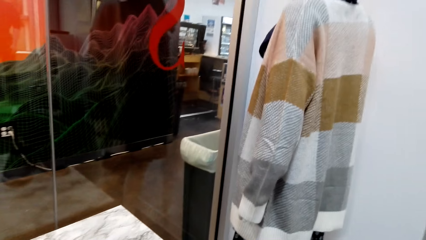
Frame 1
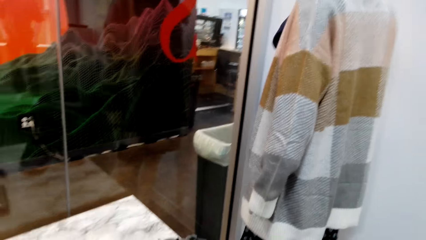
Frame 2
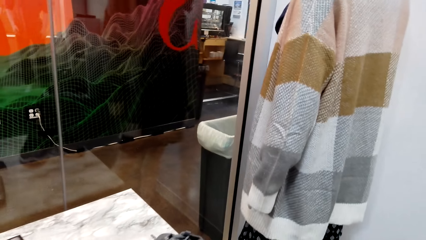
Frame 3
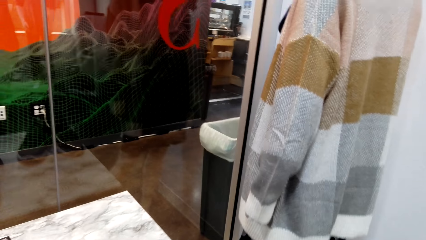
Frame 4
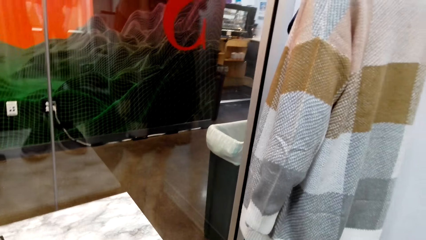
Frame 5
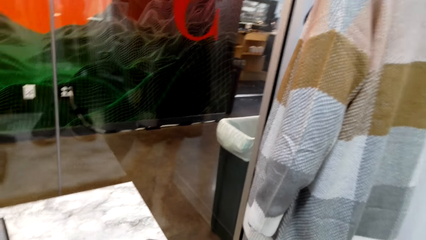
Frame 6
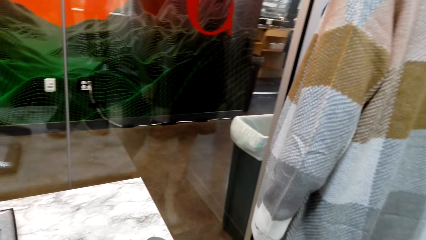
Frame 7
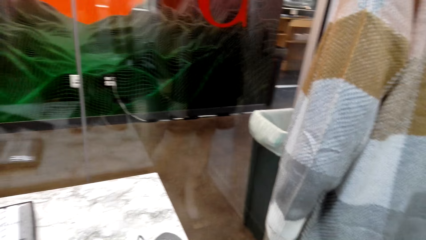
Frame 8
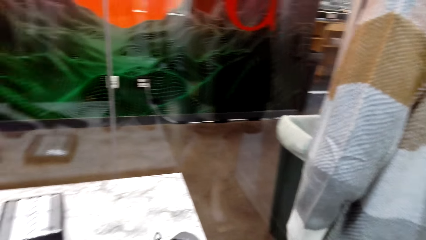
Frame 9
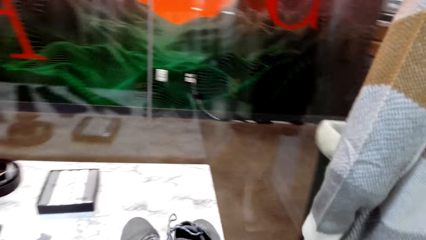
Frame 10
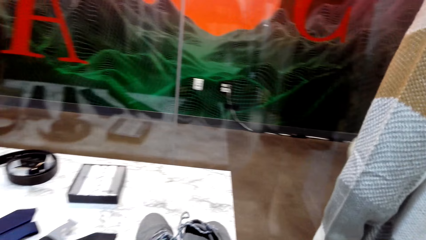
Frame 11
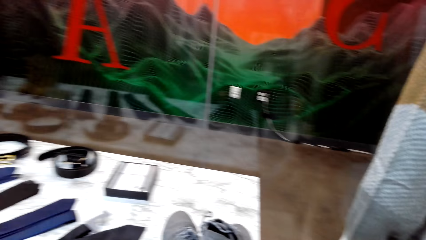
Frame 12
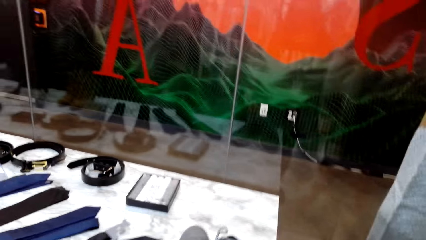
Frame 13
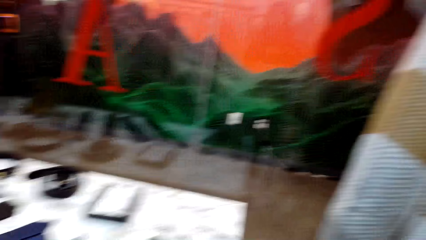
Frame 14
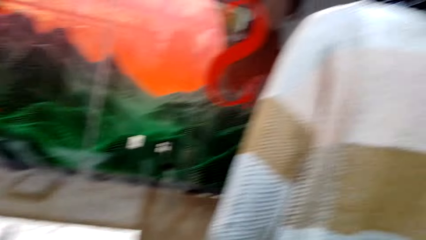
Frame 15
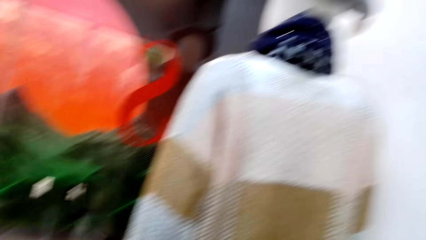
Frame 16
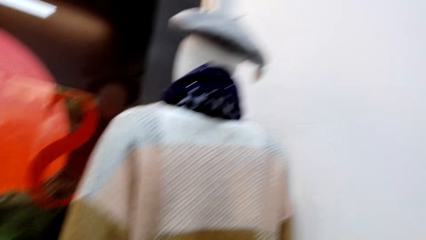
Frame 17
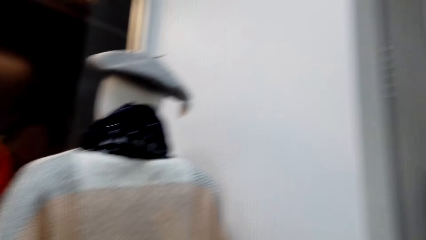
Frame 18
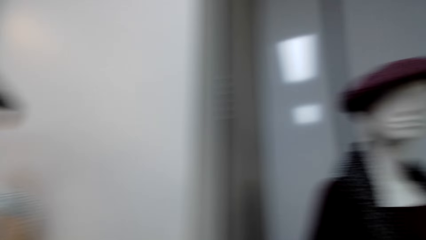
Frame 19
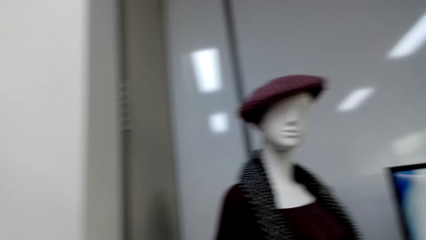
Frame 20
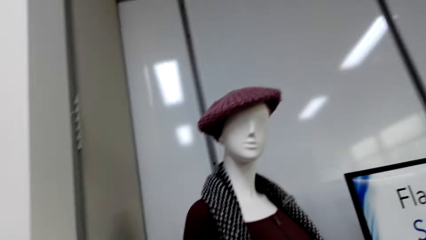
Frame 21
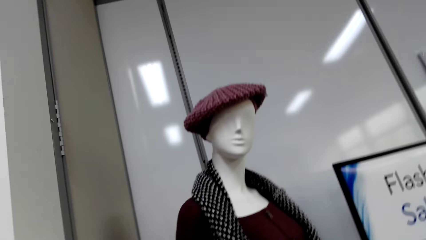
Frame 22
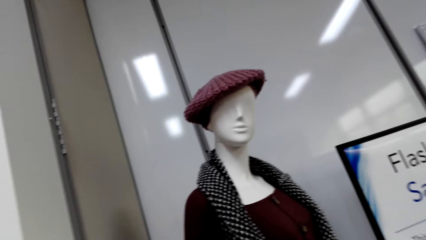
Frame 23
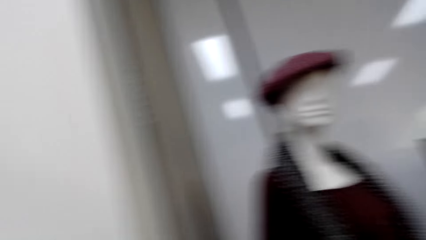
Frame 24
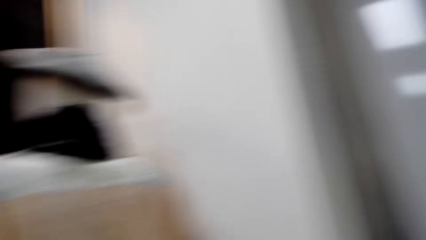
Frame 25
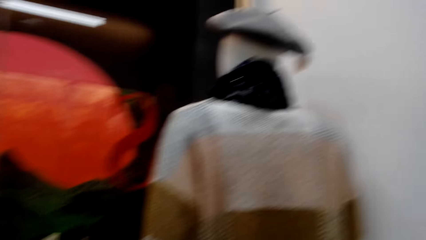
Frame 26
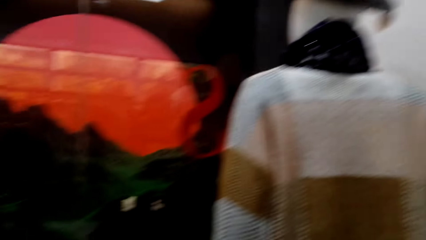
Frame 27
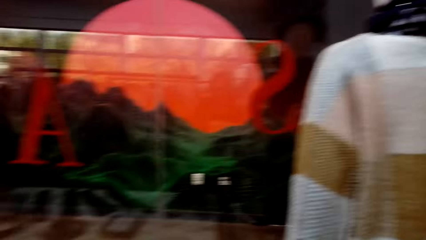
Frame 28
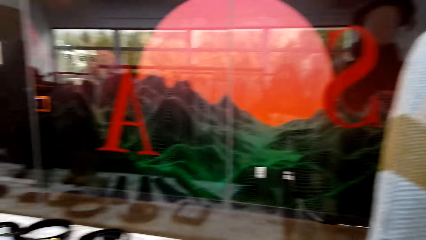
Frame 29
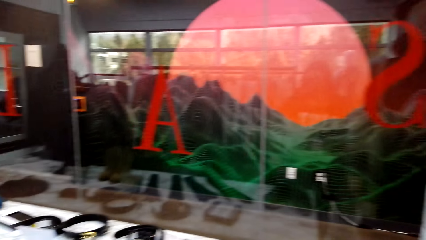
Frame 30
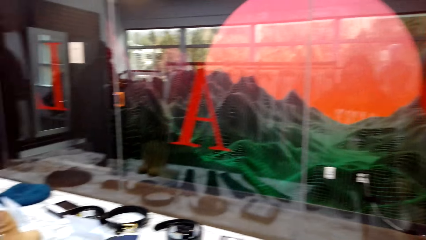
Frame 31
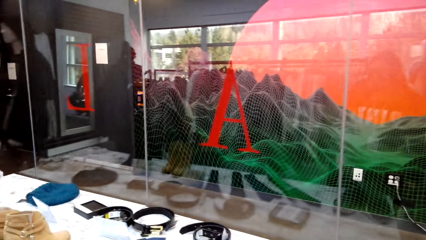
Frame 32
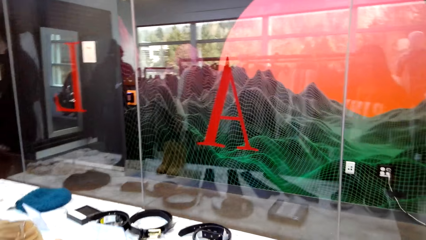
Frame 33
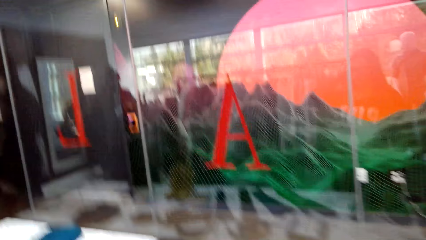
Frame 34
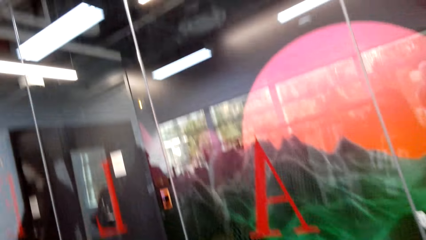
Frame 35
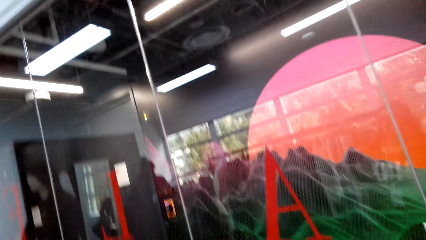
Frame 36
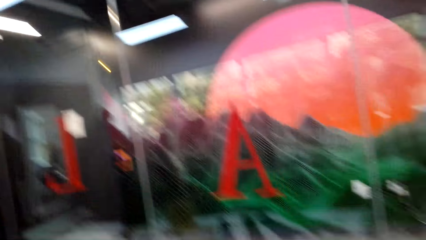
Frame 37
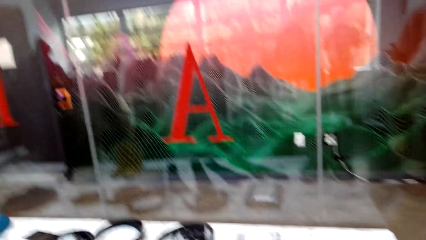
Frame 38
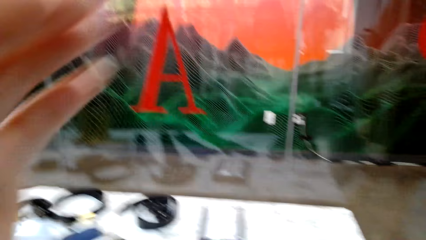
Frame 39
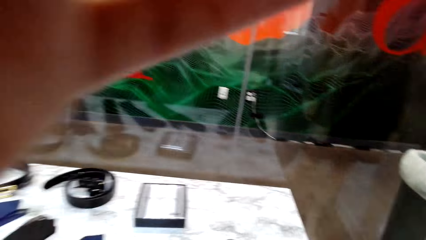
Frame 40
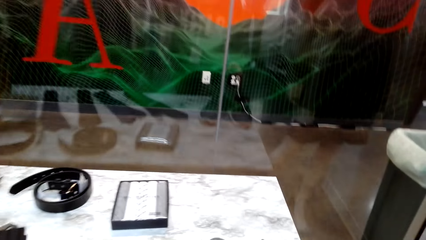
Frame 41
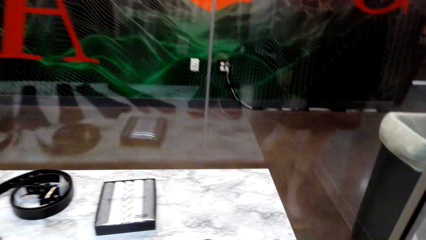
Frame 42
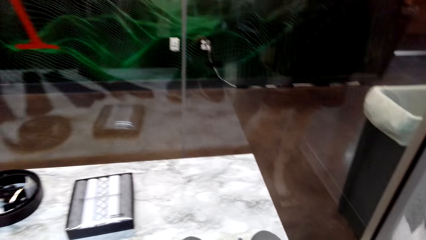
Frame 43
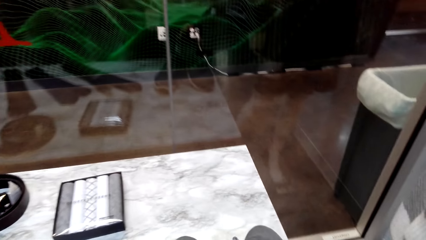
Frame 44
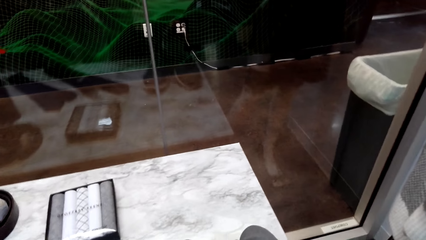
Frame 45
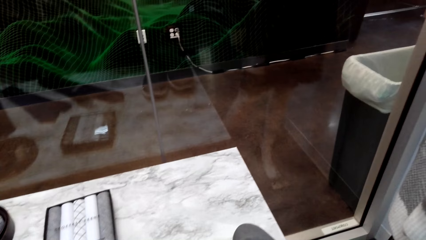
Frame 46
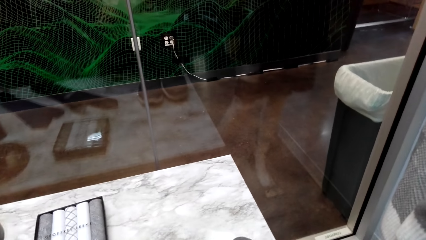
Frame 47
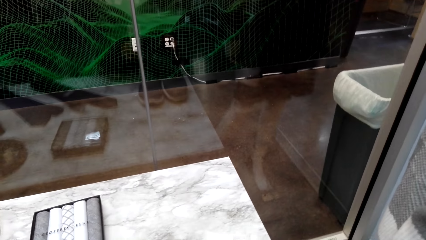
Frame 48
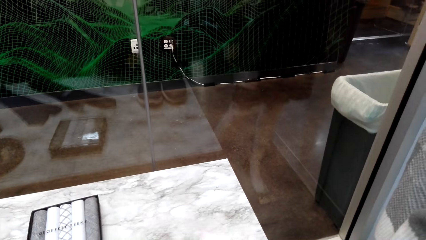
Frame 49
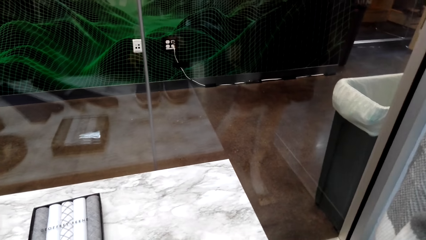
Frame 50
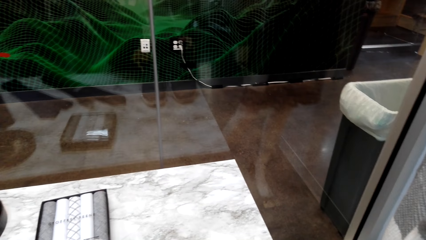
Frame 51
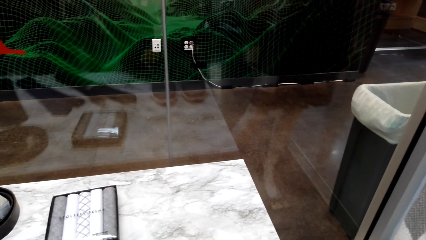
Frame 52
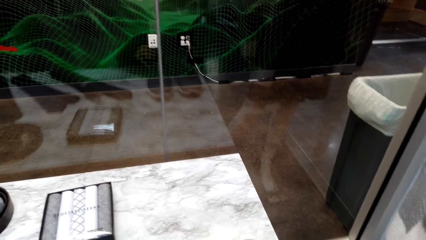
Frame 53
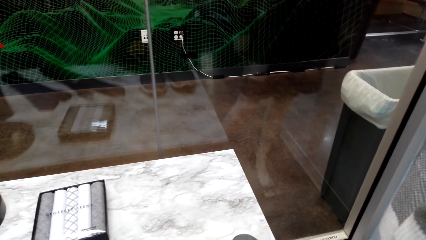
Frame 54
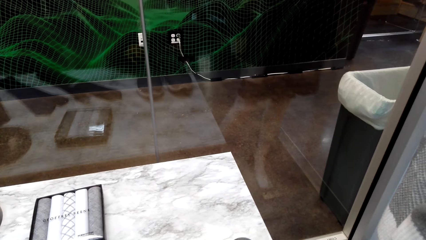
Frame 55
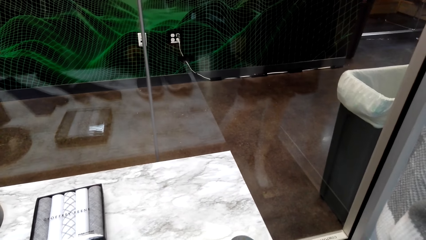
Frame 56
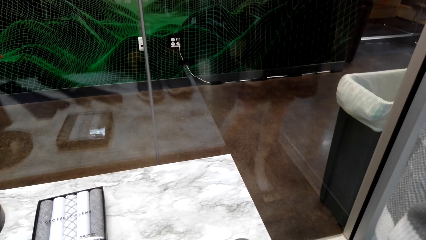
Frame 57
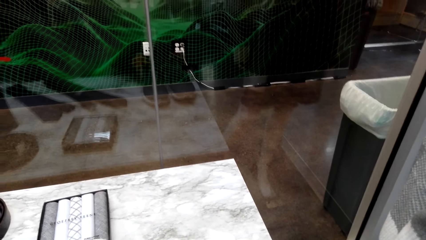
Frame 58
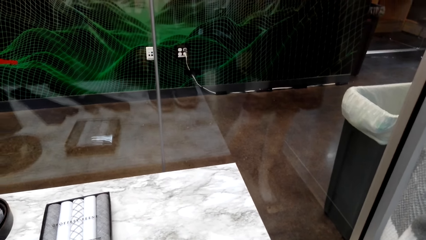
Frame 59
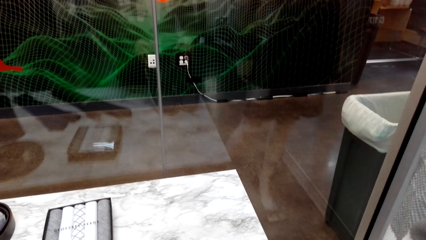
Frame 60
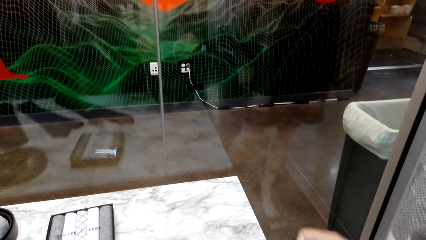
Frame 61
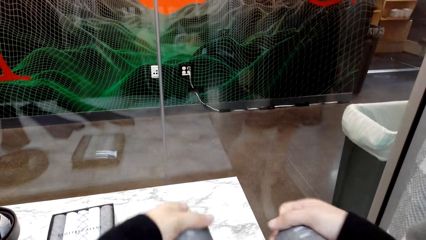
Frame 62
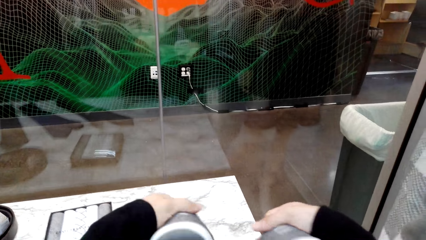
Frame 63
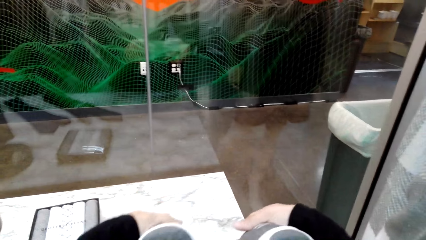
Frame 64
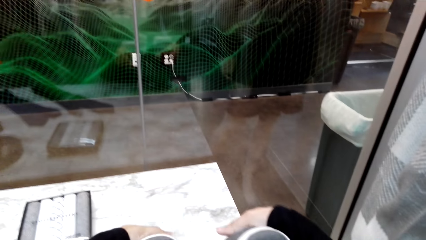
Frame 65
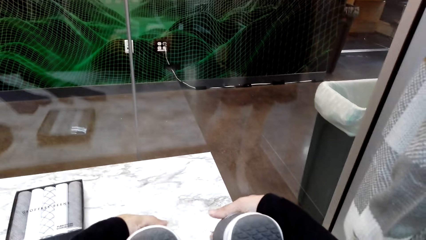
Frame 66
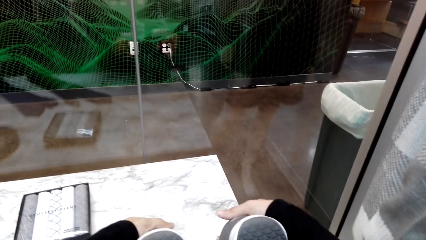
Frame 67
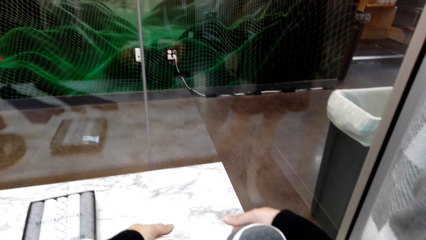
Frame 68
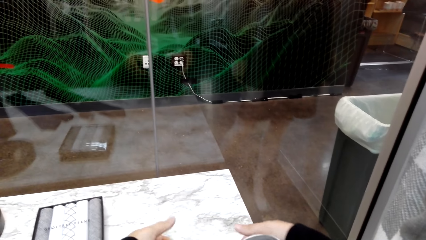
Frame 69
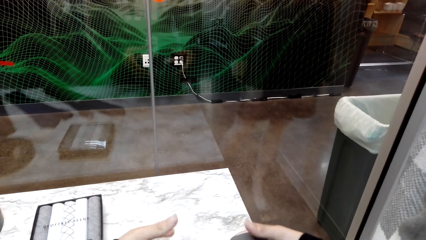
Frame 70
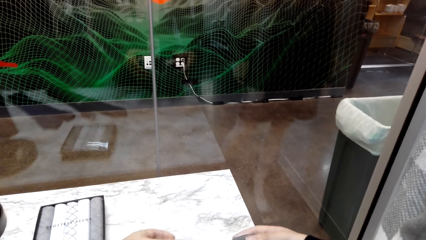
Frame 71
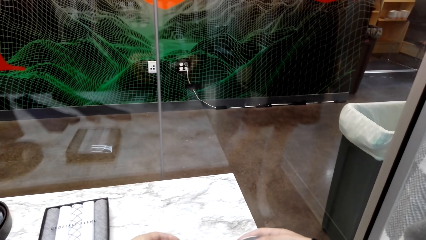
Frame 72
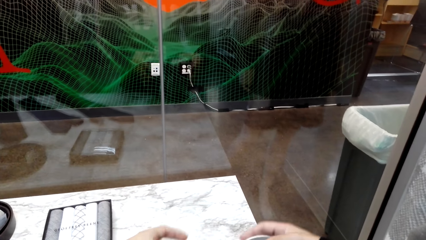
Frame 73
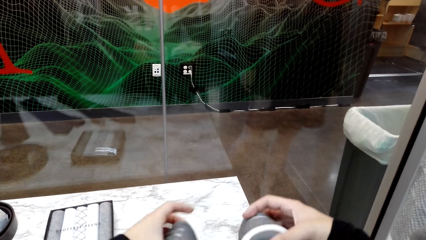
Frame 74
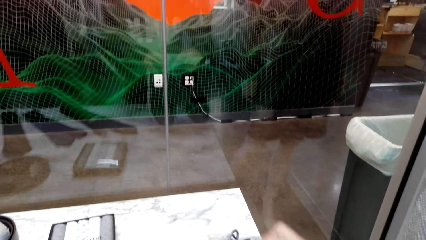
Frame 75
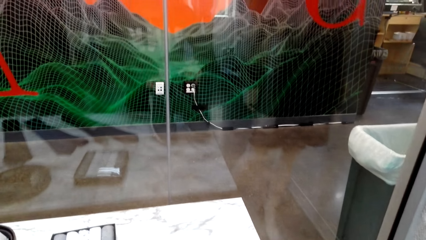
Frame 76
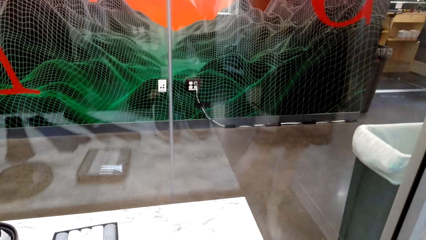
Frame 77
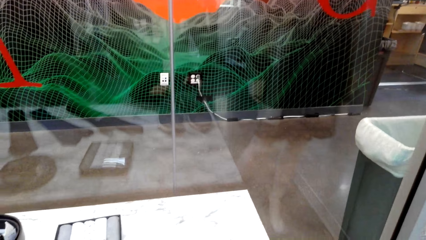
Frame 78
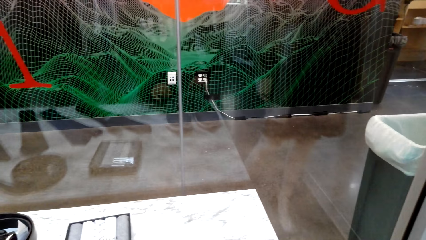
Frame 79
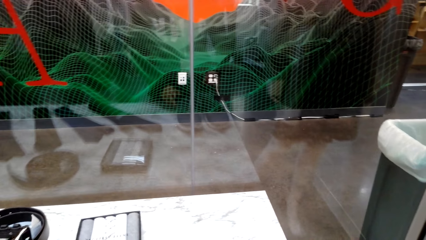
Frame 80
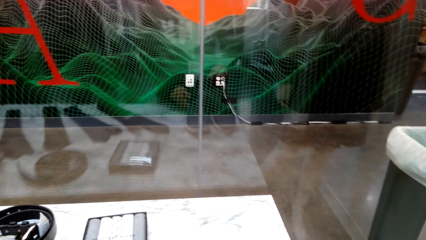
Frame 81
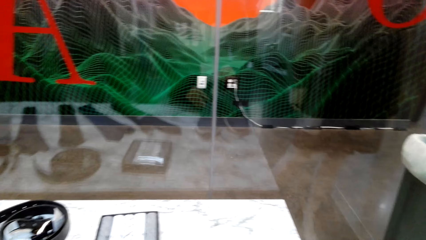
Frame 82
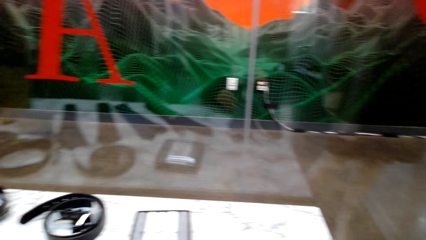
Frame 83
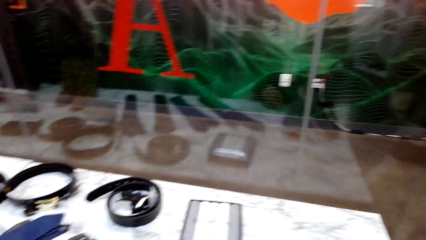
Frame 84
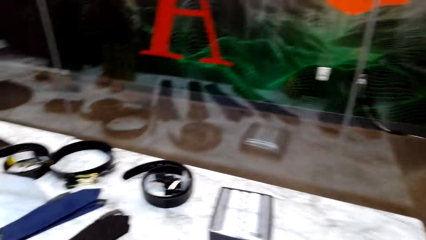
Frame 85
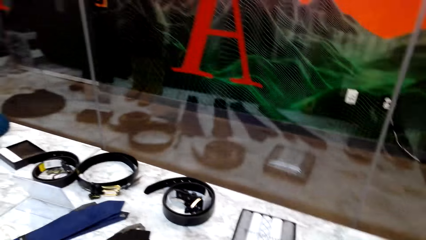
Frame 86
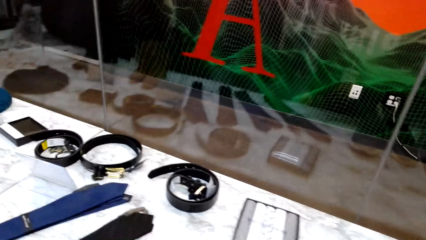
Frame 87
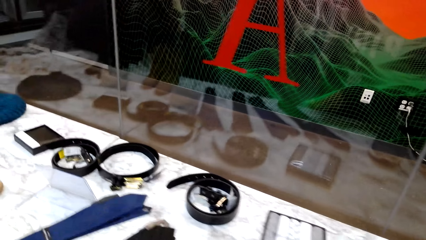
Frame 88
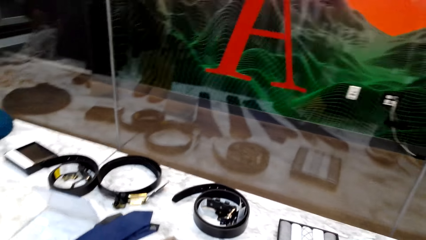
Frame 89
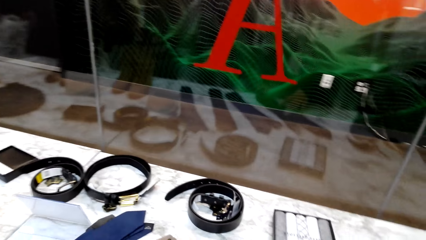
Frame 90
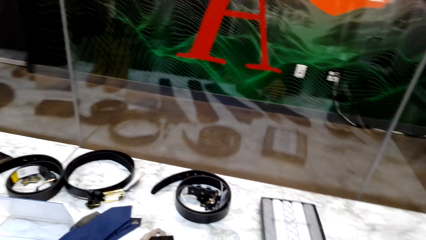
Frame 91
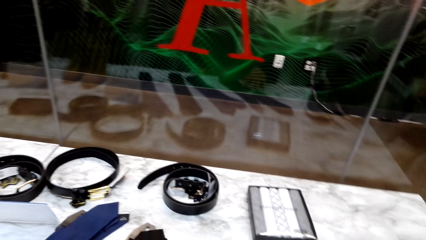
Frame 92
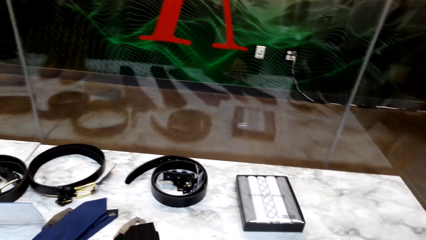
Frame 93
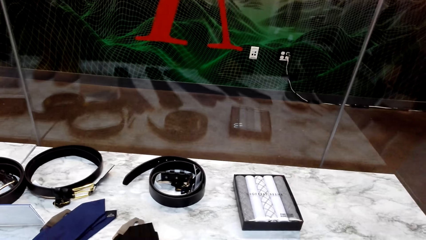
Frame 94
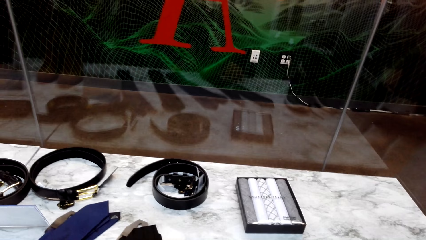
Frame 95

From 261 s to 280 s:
The camera wearer looks at a dummy. They look around the shop. They look around the display table. They adjust the camera. They lift shoes from the display table. They inspect the shoes on the display table. They turn the shoes. They place the shoes on the table. They look around the display table.
